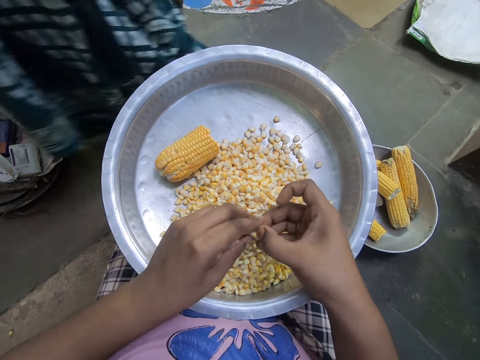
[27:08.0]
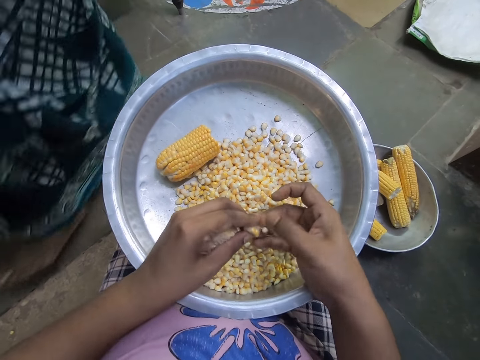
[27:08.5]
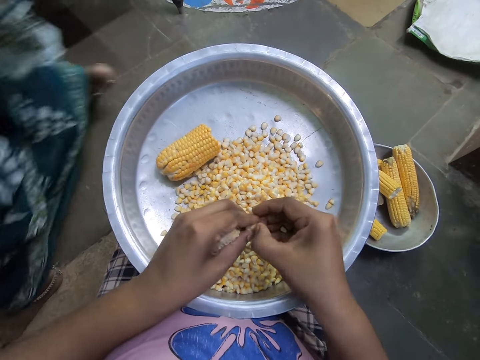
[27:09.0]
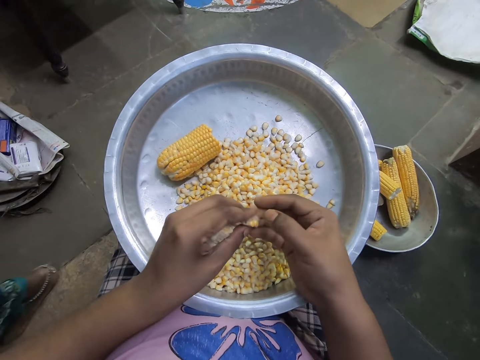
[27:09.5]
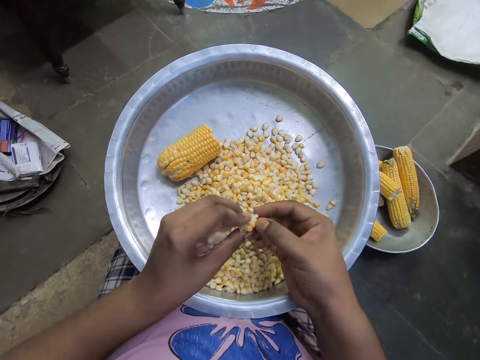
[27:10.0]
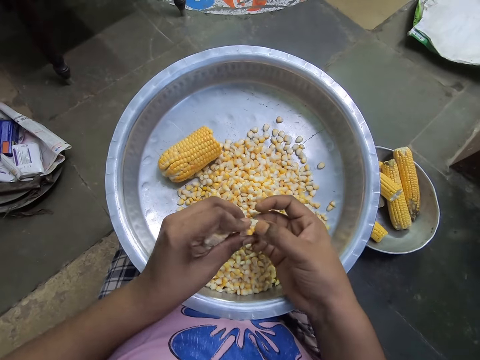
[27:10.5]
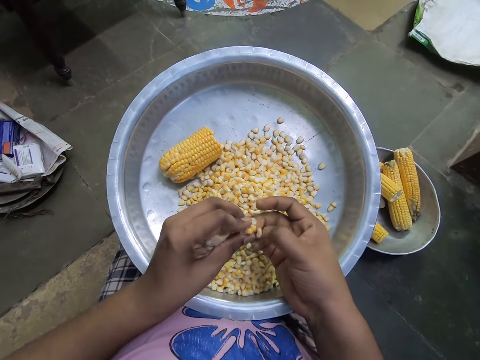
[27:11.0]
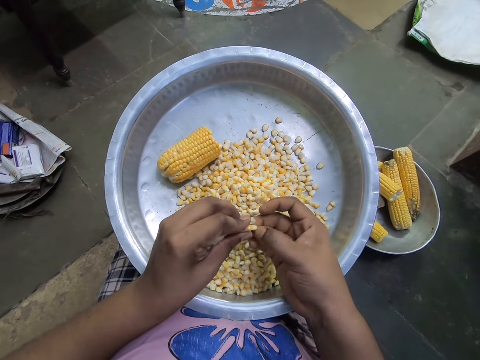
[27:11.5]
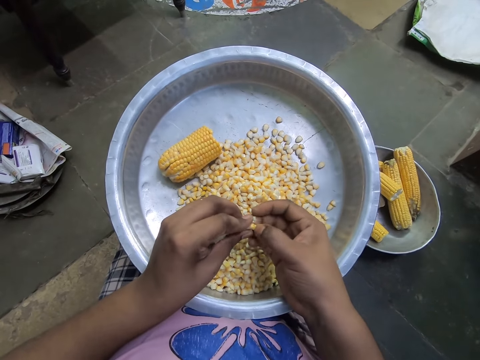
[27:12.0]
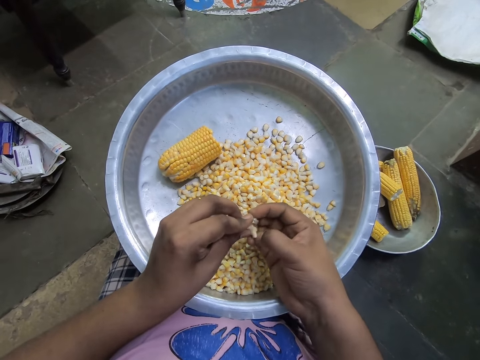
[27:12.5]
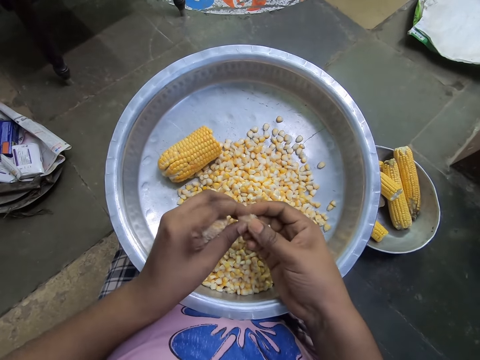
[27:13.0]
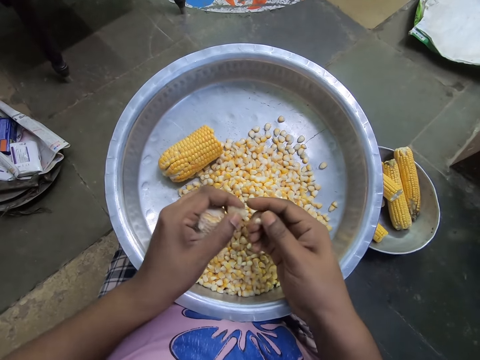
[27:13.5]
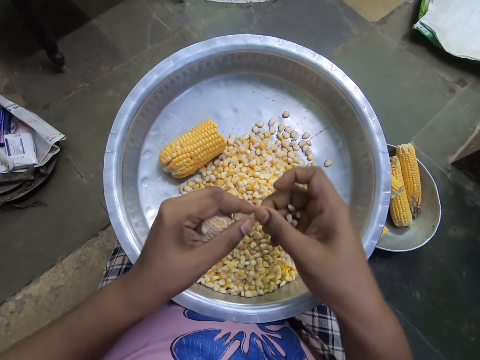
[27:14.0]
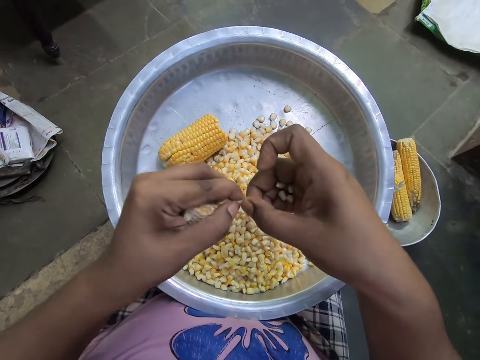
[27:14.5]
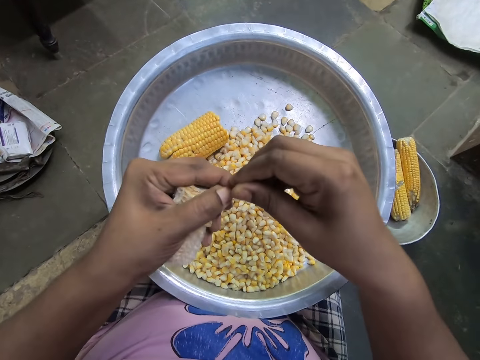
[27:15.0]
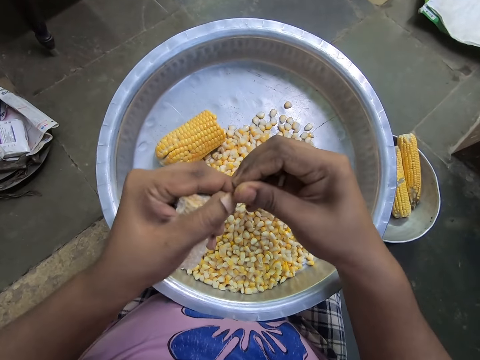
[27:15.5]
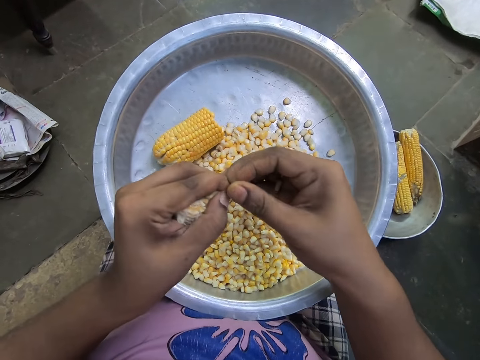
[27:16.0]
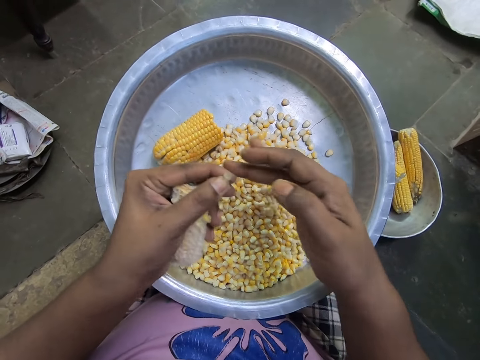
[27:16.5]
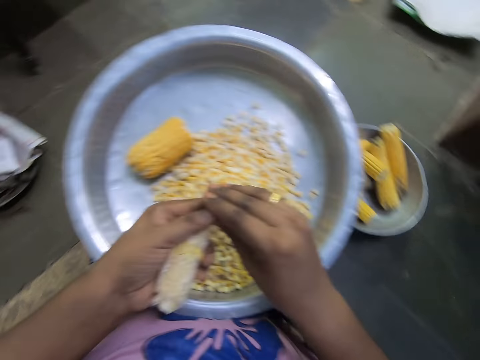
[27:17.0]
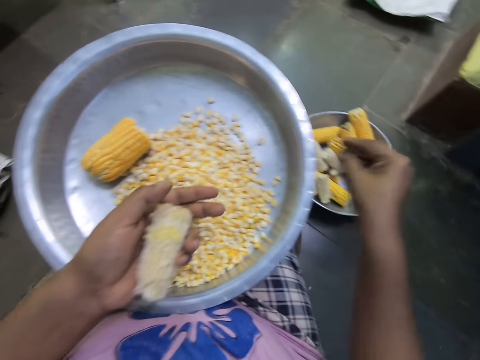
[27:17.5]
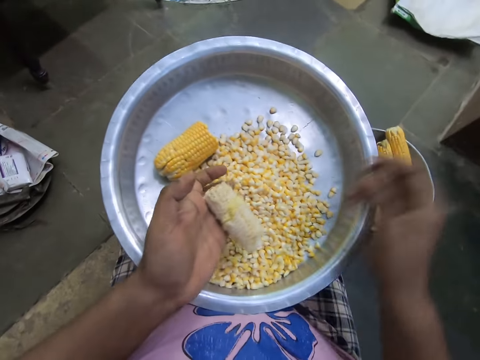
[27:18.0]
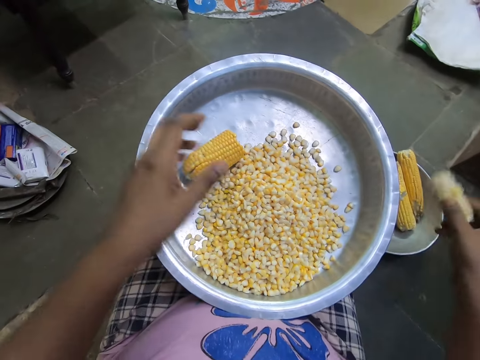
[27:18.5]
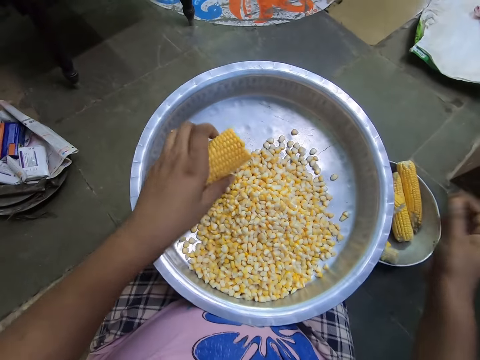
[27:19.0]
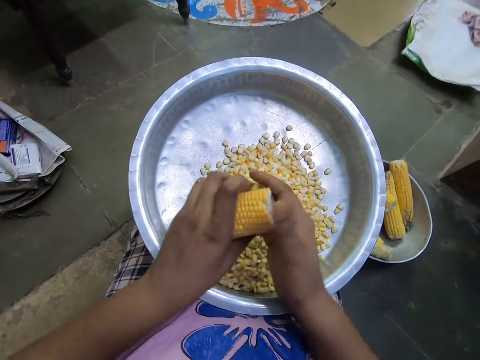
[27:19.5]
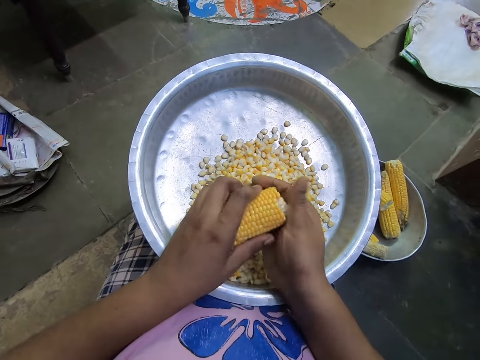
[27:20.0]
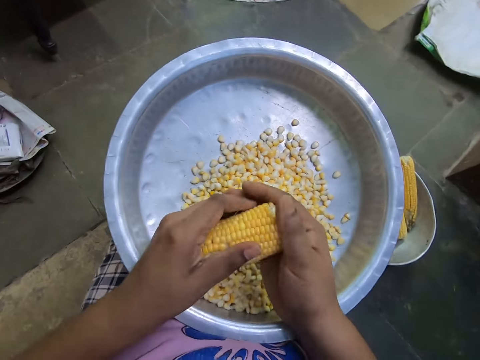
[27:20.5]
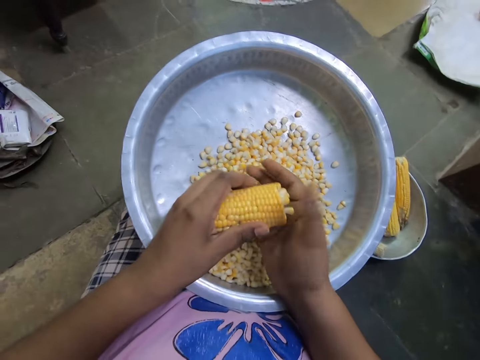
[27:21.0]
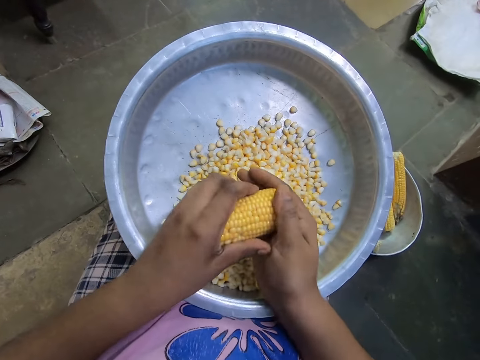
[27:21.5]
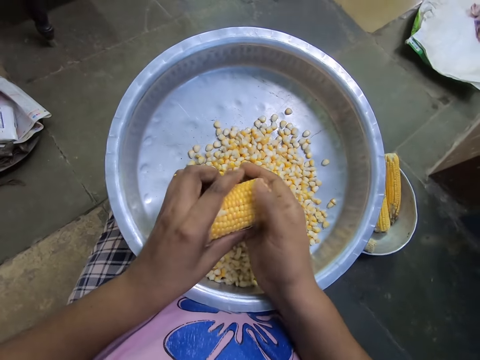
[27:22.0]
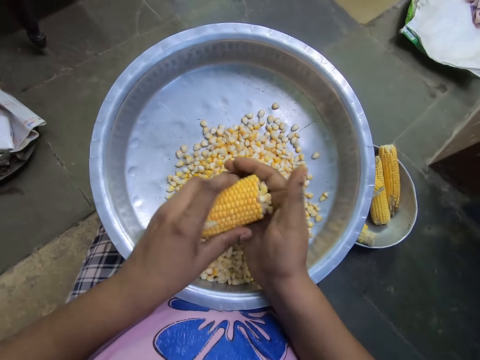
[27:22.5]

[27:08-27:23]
The camera wearer removes maize from the corn. She removes maize from the corn again. She drops the corn on the stainless bowl with her right hand. She passes the maize cob in the left hand to the right hand. She drops the corn on the stainless bowl with her right hand. She picks the corn from the stainless bowl with her left hand. She peels off kernels from the corn with her right hand. She holds the piece of maize cob with both hands.

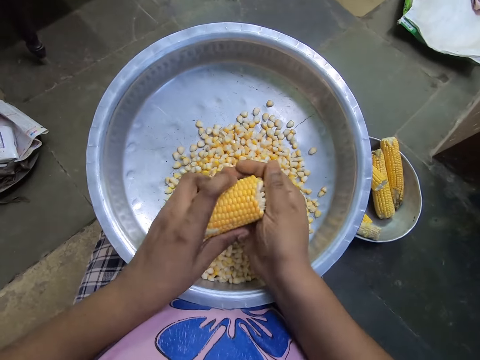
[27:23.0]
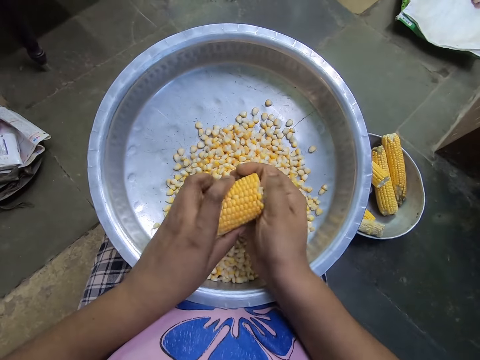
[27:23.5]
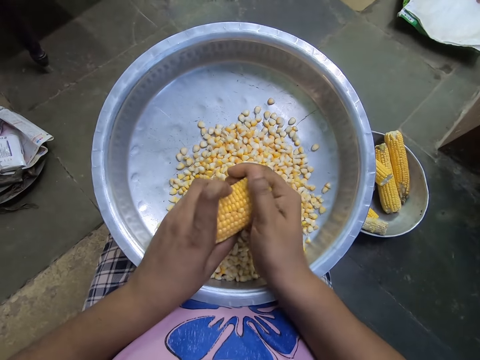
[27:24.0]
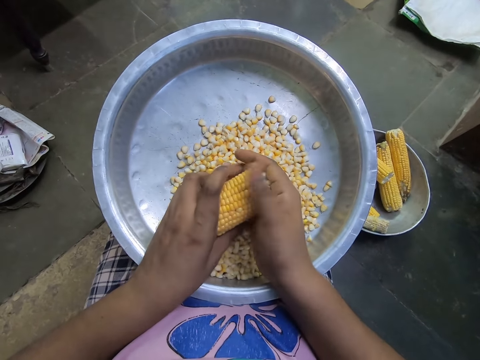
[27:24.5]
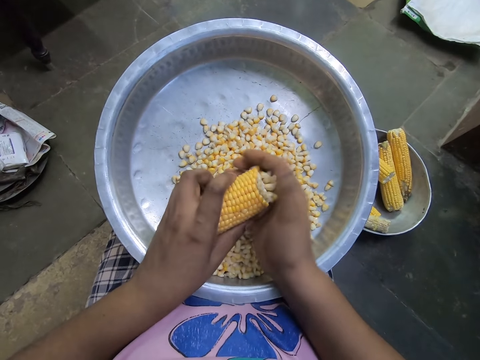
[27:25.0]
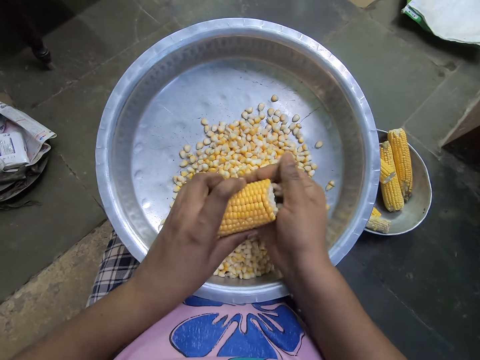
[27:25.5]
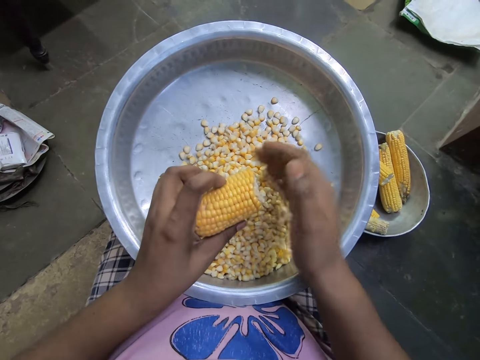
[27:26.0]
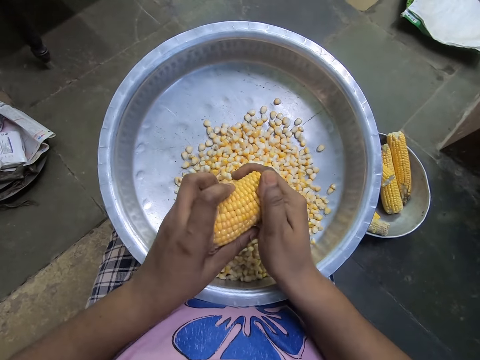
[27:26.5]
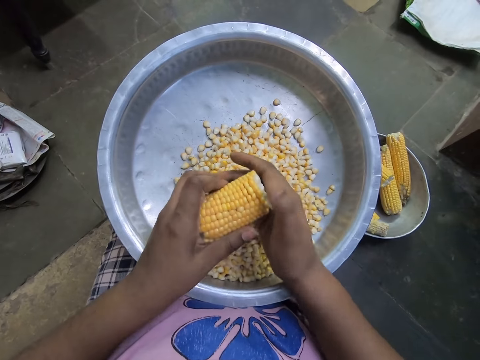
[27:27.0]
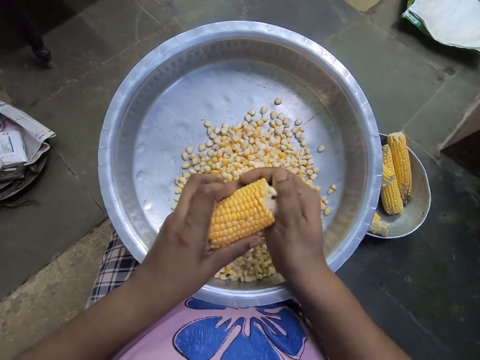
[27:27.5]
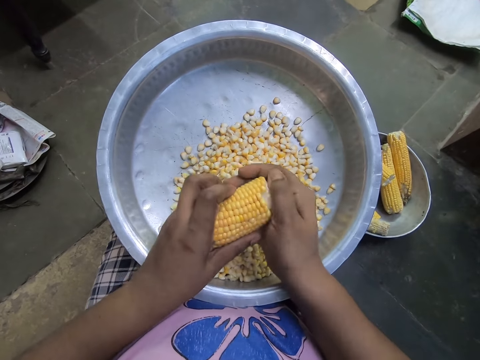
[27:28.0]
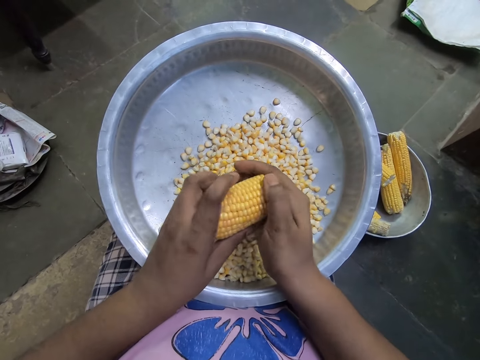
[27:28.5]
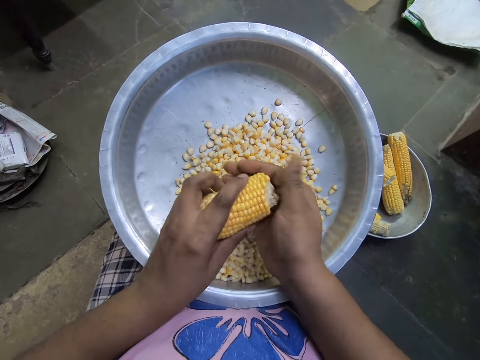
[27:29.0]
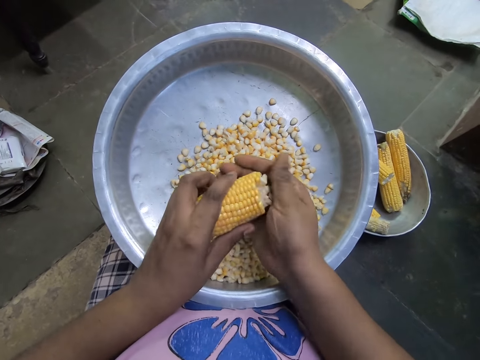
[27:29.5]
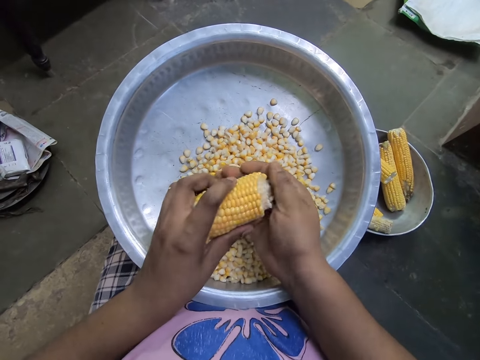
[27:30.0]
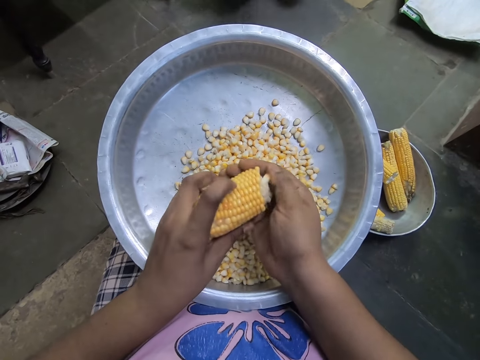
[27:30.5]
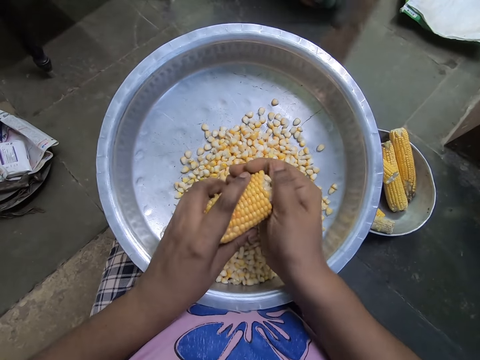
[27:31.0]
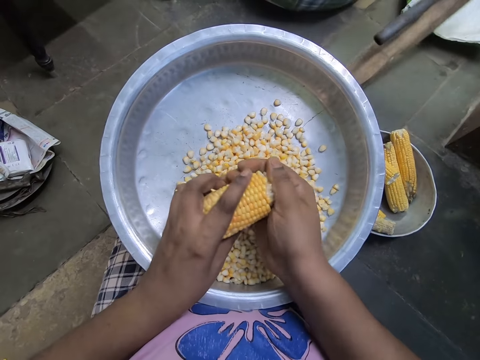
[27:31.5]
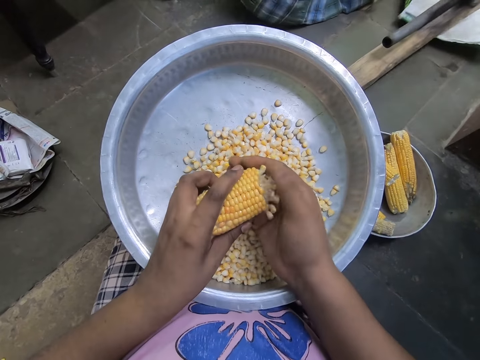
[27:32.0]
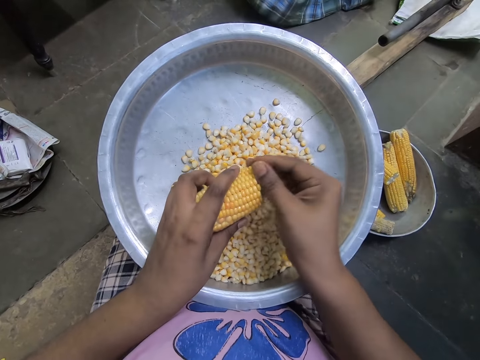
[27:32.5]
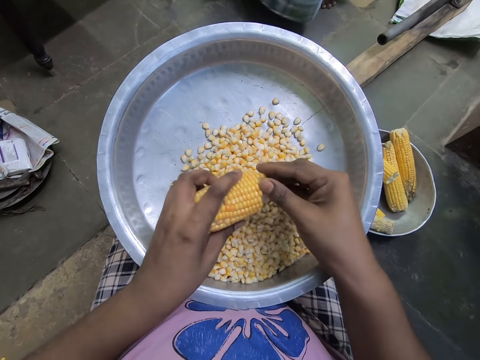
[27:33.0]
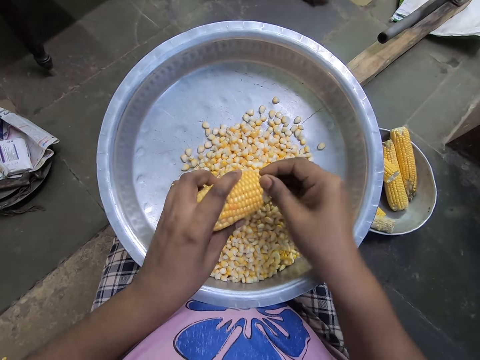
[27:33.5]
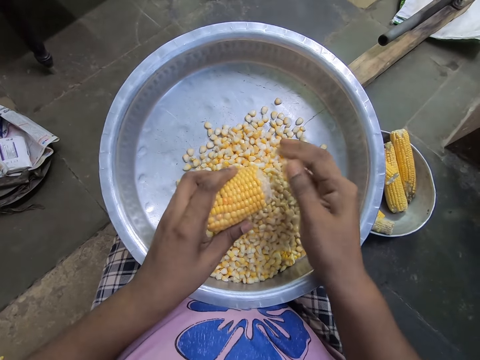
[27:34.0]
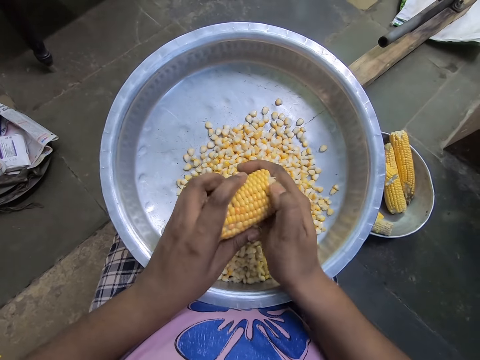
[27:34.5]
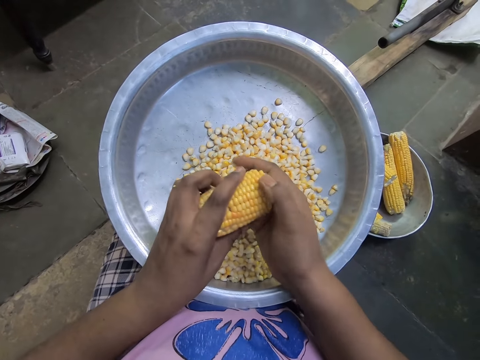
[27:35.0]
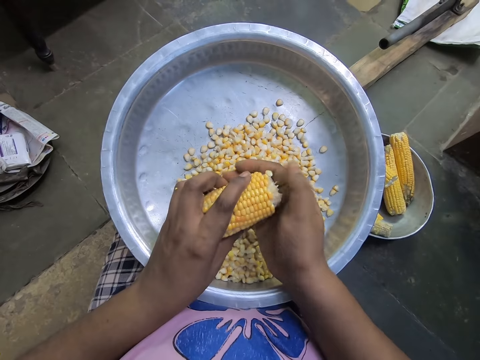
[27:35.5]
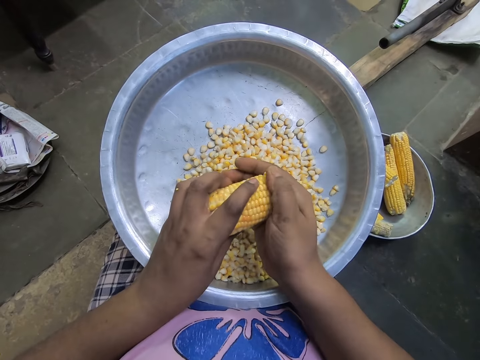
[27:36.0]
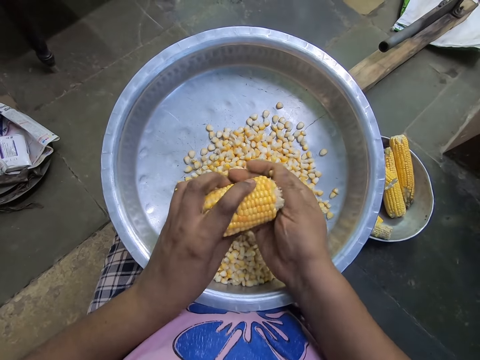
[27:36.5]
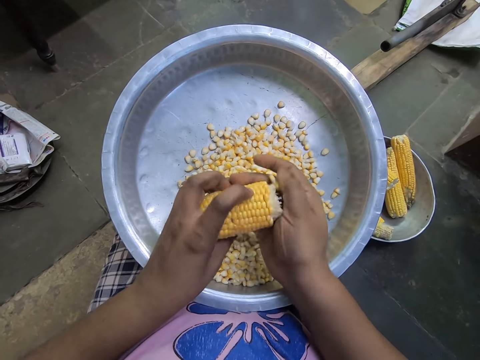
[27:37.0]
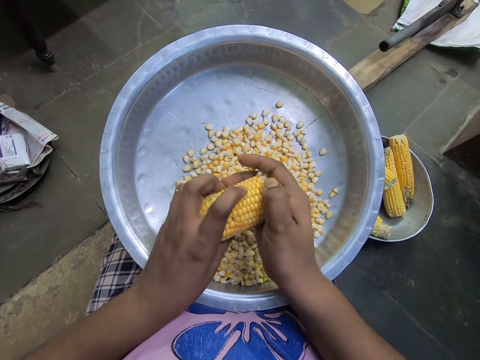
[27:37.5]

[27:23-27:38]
The camera wearer pours the kernels in her right hand into the stainless bowl. She peels off kernels from the corn with her right hand. A lady walks around. The lady drops a timber on the ground. The camera wearer pours the kernels in her right hand into the stainless bowl. The lady walks around. The camera wearer peels off kernels from the corn with her right hand.
